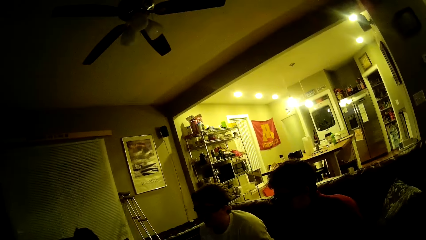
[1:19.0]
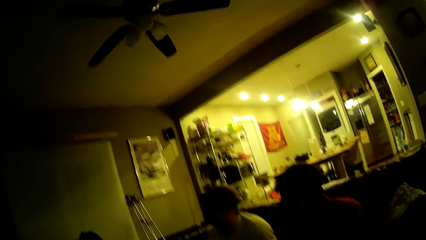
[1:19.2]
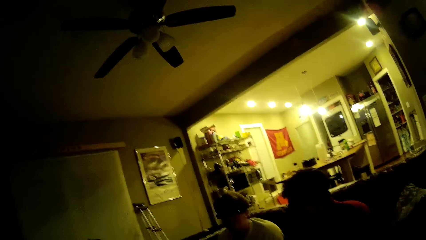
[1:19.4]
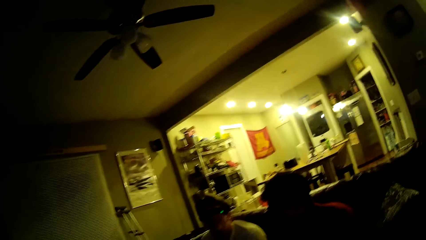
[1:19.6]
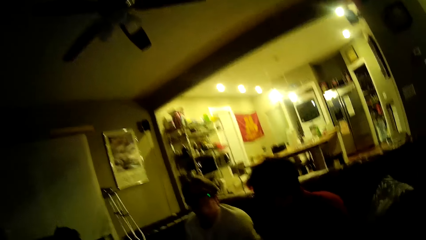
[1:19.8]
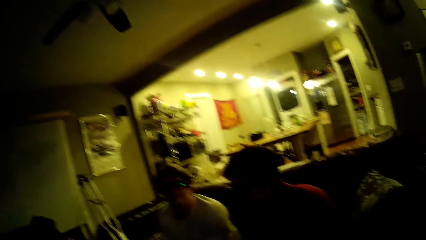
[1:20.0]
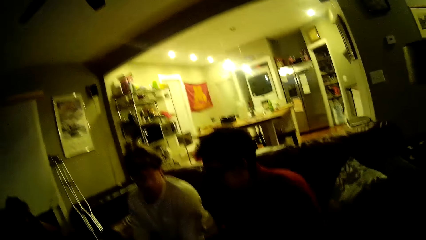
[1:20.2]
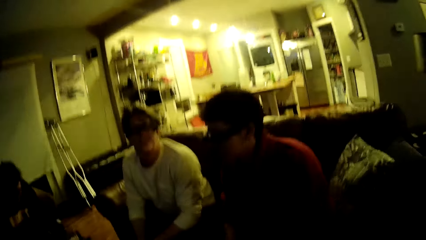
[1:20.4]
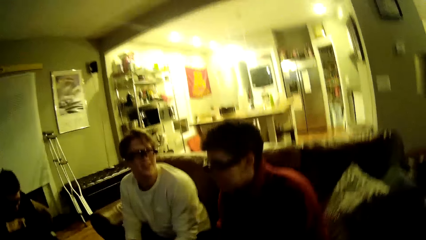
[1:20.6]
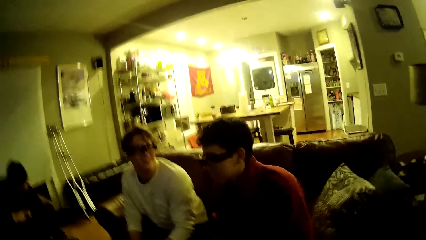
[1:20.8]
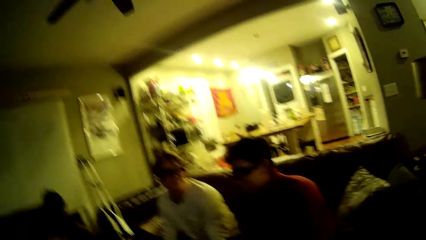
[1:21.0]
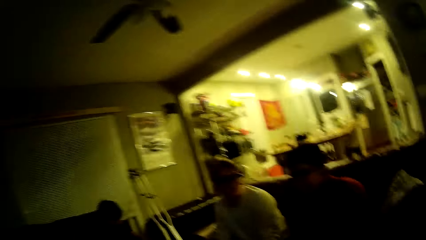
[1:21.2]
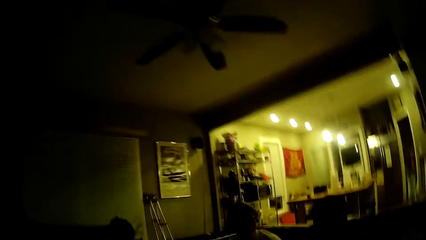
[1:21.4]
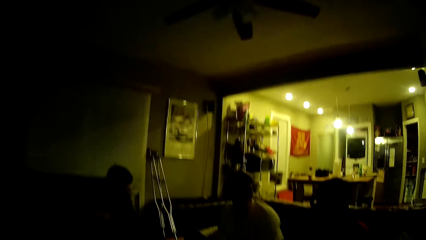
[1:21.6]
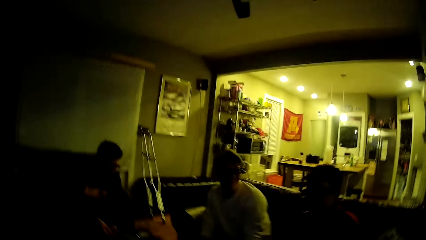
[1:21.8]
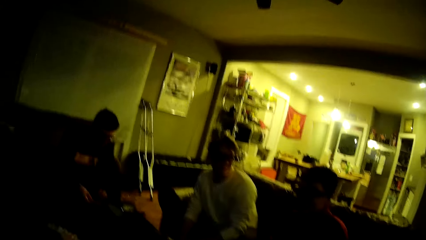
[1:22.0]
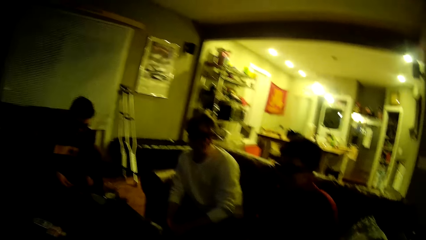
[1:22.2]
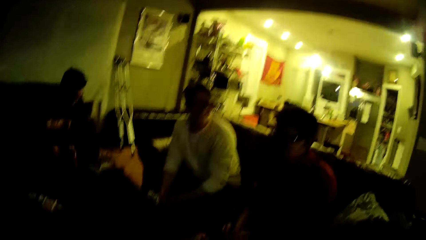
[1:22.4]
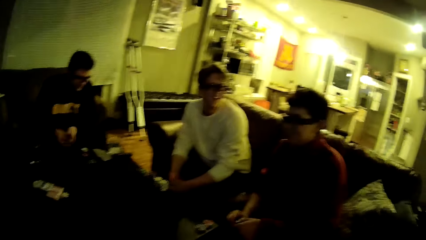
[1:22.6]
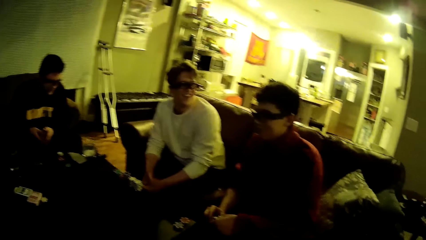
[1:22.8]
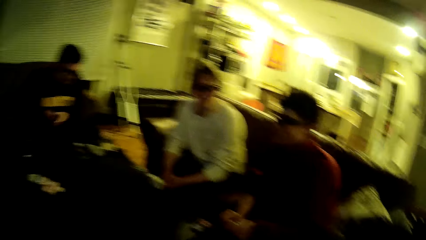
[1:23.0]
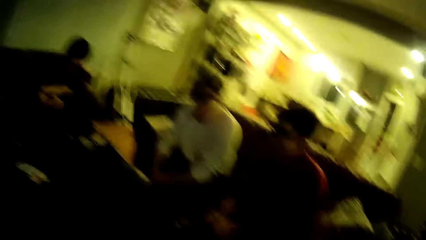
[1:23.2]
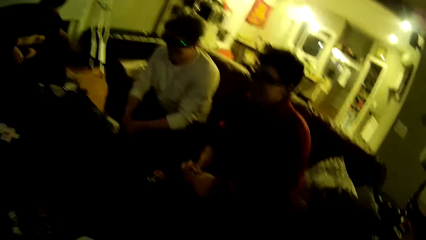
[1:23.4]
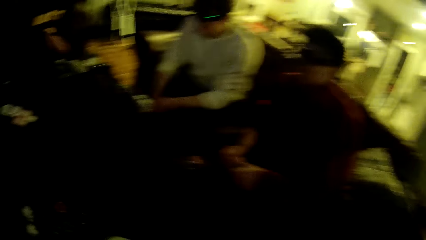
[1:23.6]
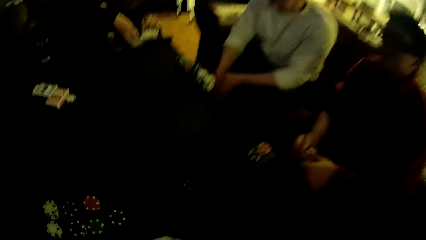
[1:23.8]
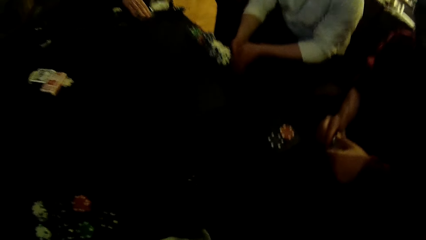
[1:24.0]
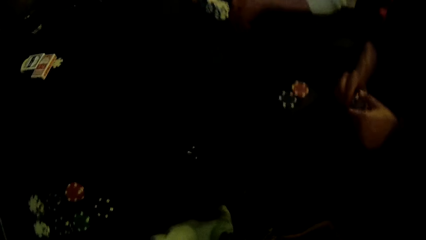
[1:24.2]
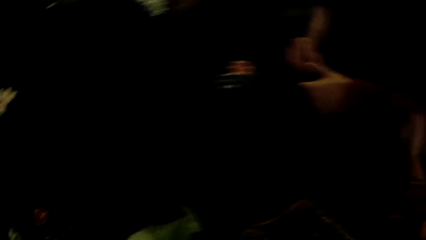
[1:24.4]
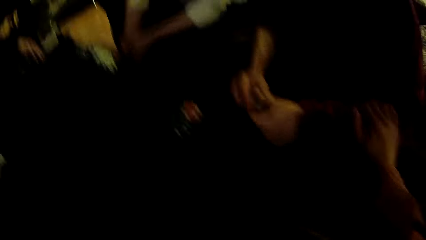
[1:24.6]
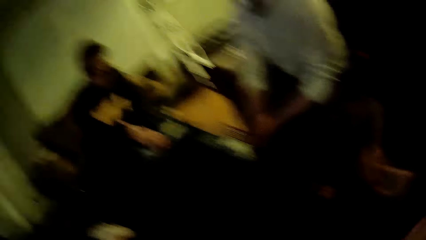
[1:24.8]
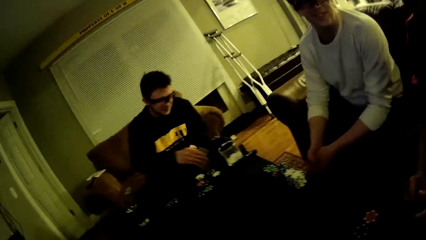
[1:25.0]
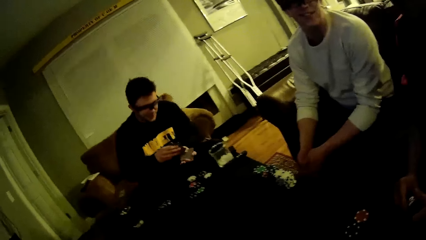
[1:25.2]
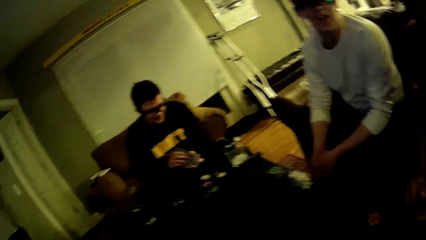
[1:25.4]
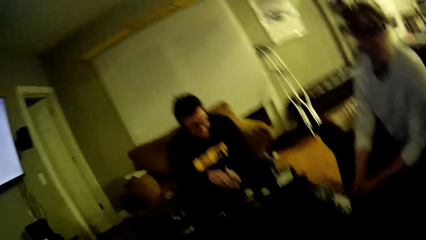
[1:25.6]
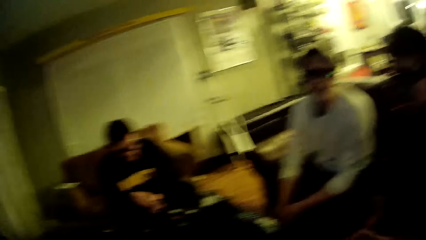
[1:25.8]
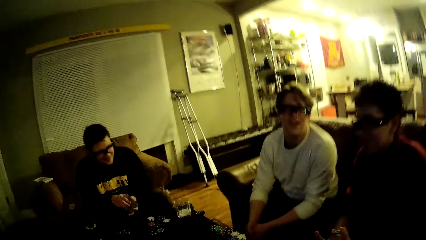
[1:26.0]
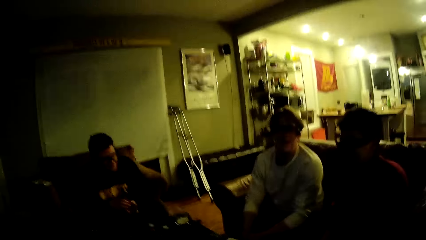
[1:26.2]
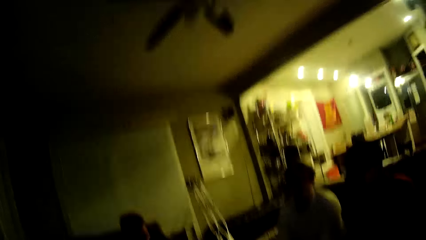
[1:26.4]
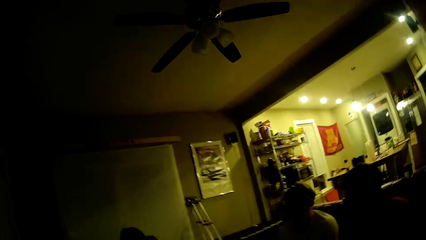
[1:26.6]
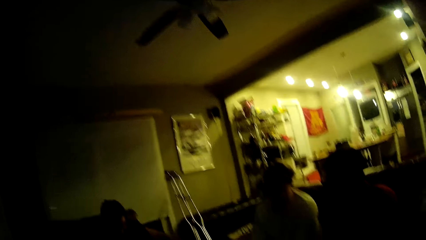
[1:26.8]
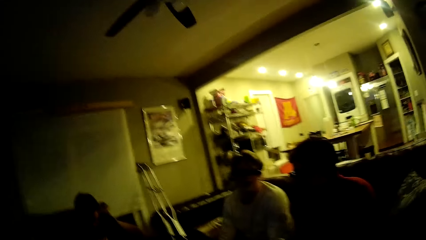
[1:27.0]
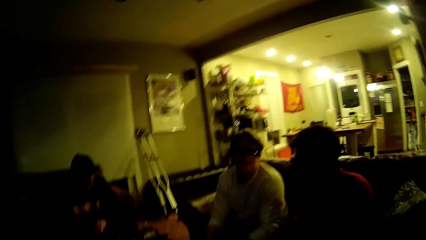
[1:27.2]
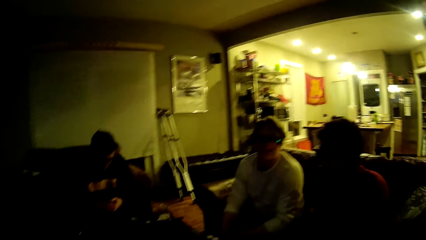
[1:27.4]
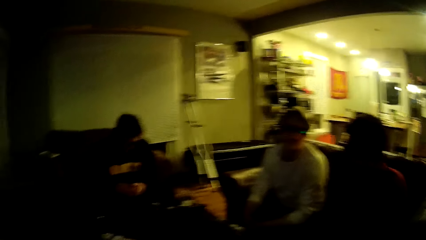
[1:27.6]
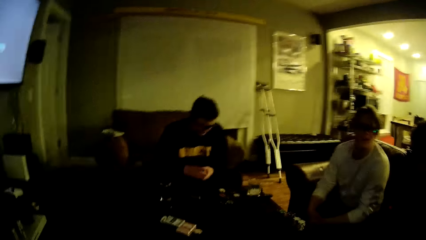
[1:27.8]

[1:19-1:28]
A man picks up a card from the table with his right hand.

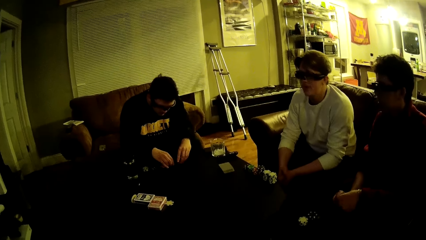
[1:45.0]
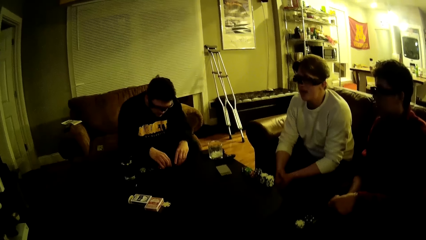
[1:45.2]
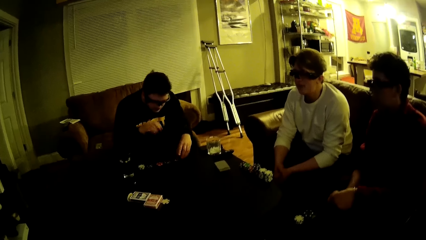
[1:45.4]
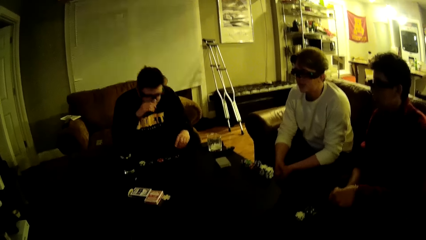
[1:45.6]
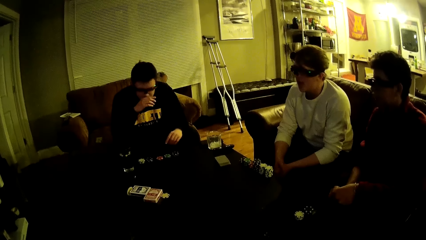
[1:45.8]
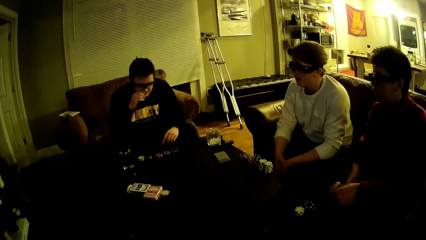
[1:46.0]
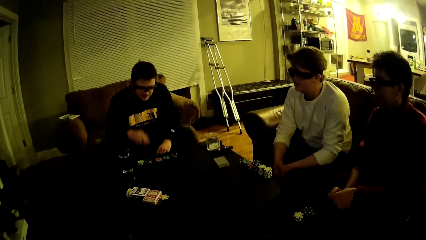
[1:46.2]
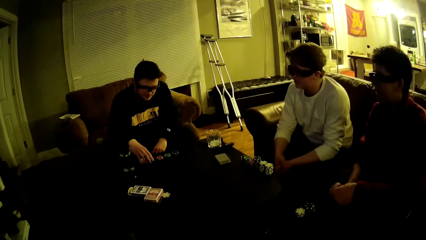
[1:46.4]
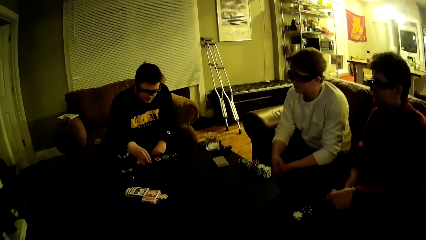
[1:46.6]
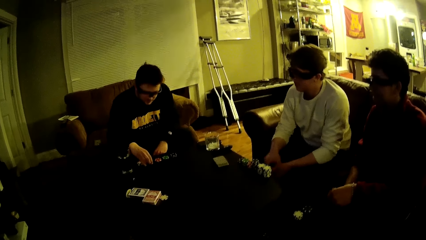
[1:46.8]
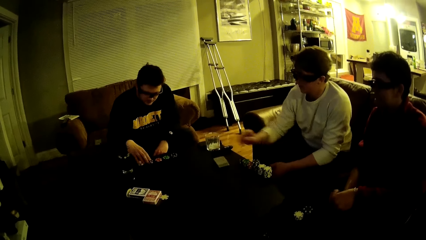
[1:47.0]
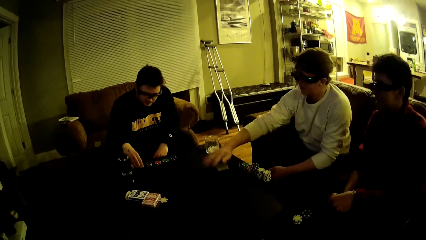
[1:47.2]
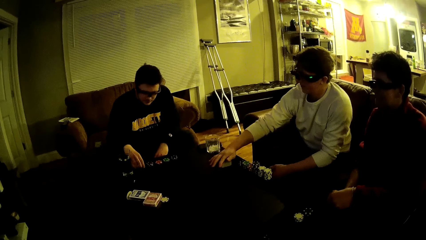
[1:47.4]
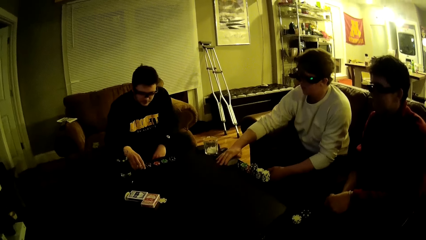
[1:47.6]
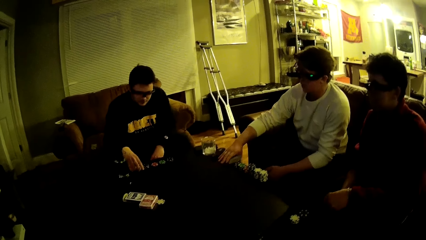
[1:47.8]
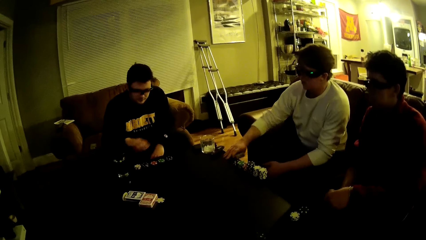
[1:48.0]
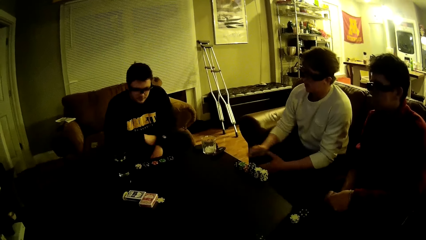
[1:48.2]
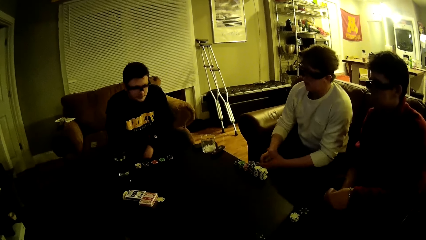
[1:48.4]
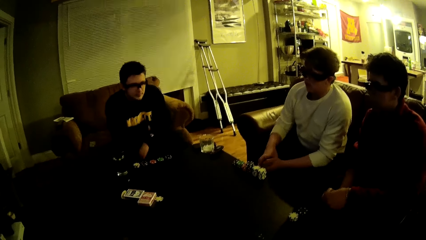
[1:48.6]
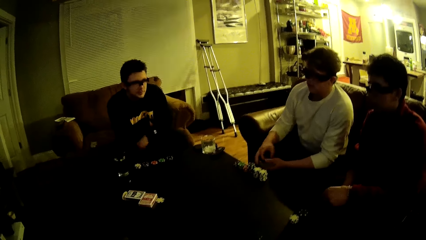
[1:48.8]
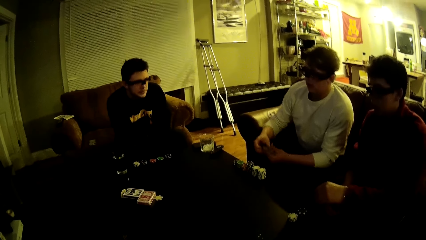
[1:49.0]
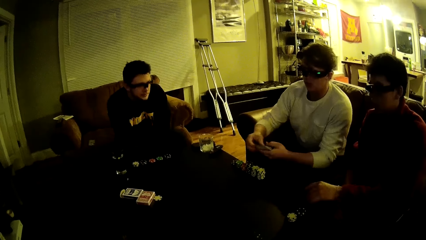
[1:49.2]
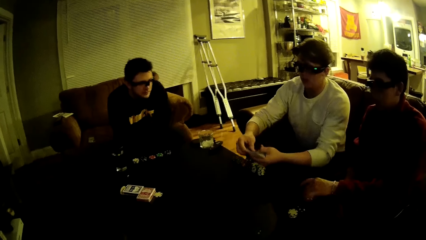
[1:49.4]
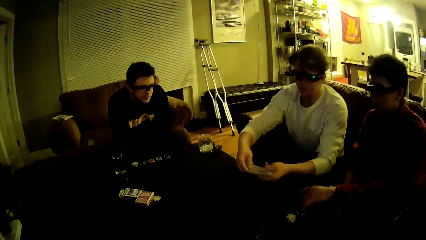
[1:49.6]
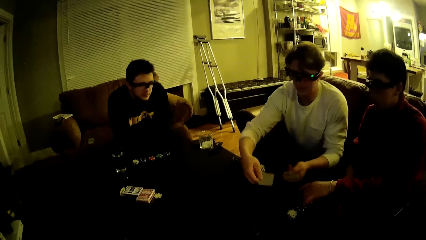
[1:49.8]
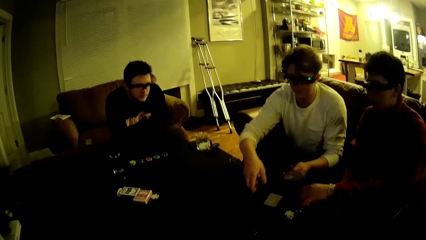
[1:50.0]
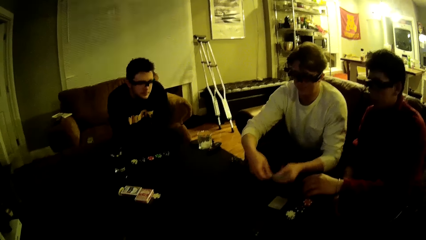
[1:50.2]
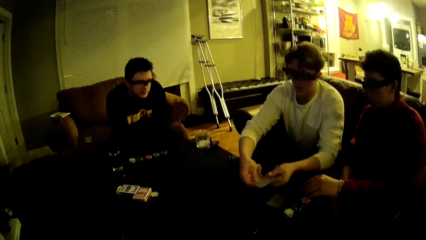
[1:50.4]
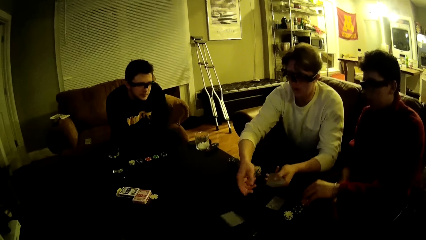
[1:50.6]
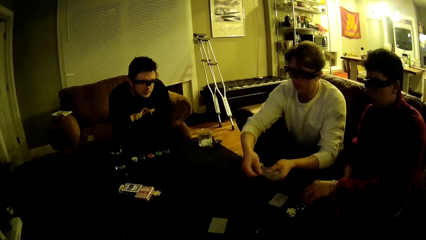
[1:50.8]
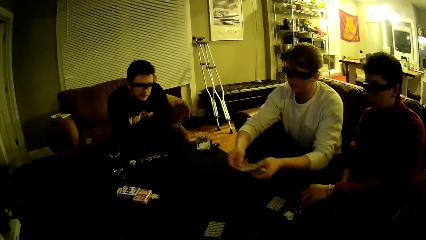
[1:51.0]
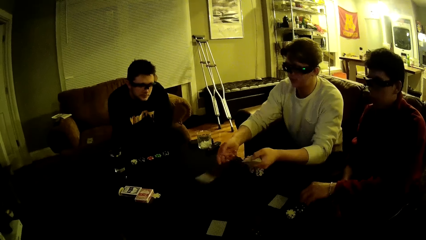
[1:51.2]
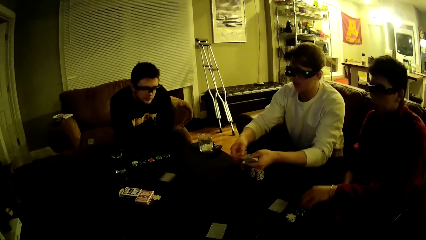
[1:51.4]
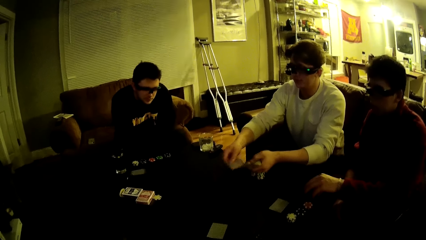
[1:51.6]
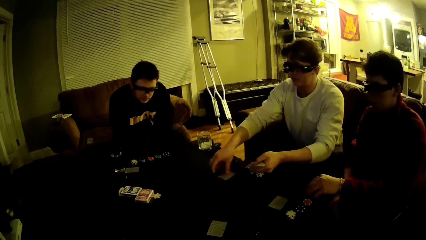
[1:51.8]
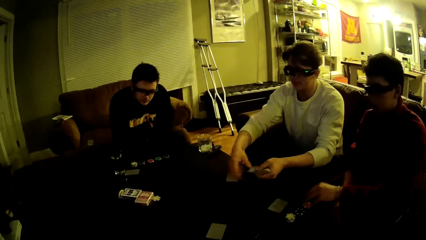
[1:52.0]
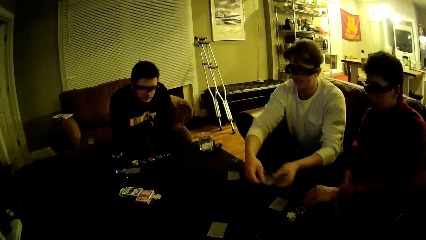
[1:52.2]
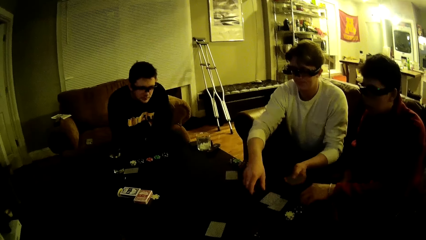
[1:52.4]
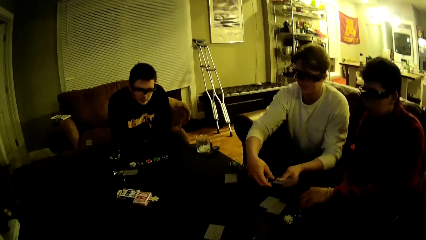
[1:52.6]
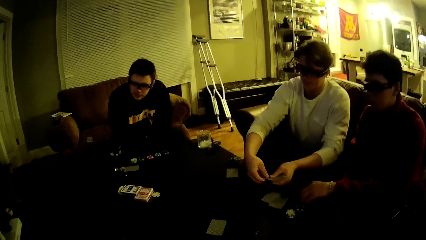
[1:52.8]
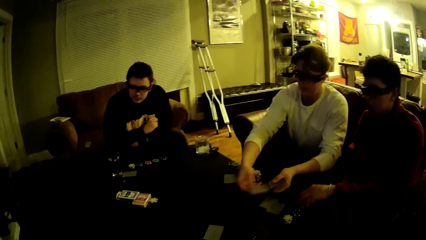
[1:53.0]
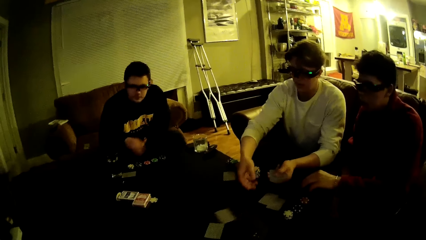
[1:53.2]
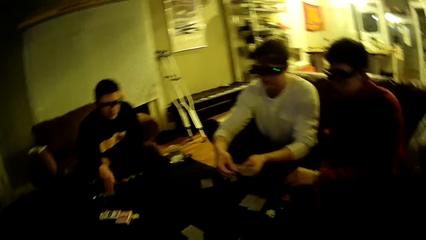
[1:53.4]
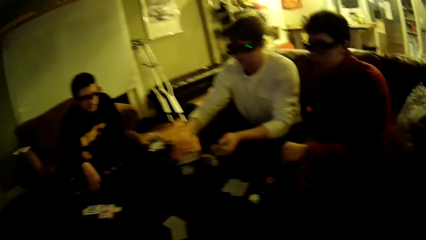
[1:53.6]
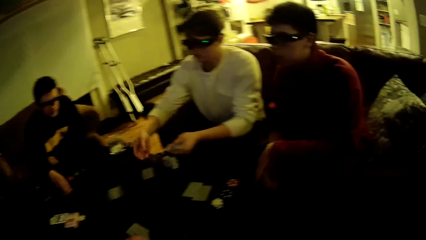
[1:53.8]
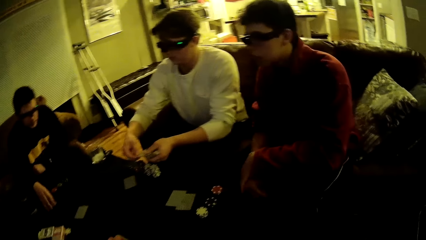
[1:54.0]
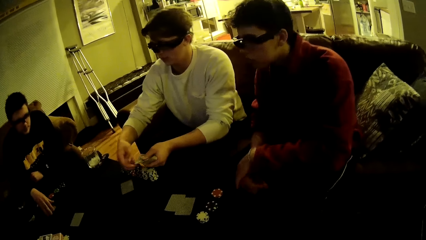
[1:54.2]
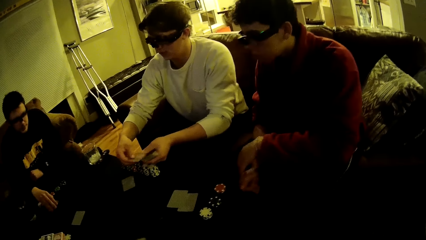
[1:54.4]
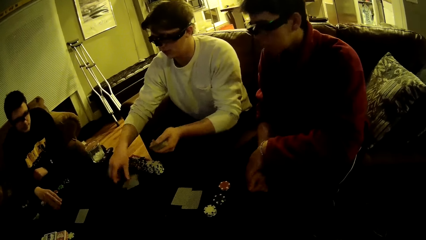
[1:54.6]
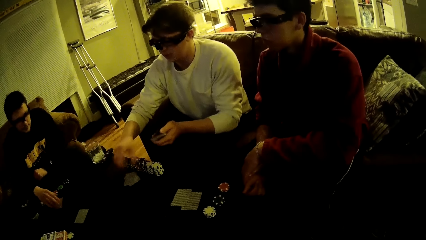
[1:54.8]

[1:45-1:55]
A man wipes his face with his hand. He aligns the dice chips on the table. Another man picks up some cards from the table with his right hand. A third man drops the dice on the table. The second man distributes the cards in his hands on the table. The third man arranges some chips on the table with his left hand. The first man picks up some cards from the table with his hands.
